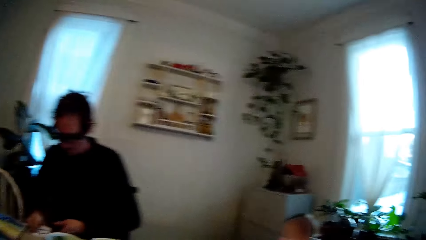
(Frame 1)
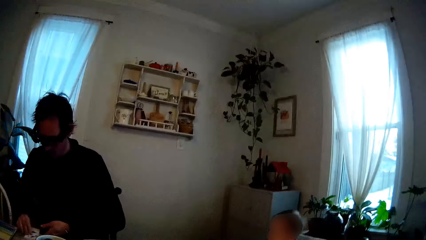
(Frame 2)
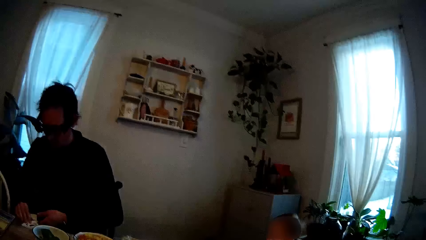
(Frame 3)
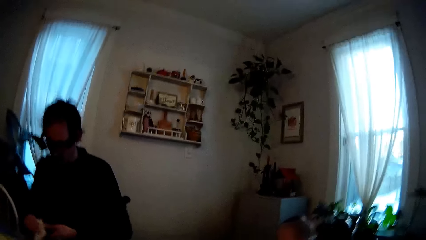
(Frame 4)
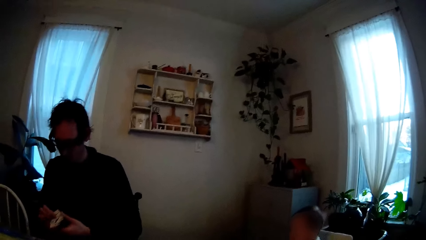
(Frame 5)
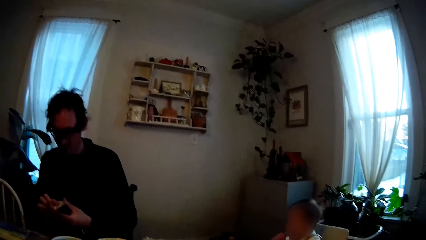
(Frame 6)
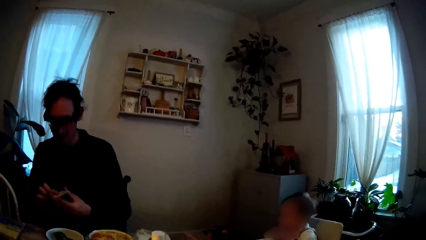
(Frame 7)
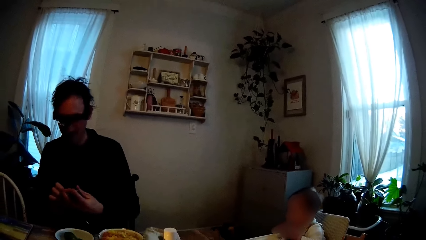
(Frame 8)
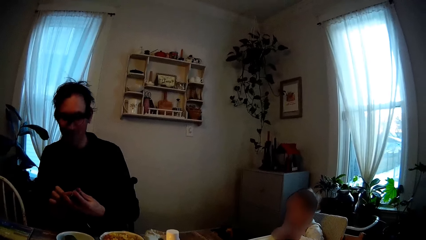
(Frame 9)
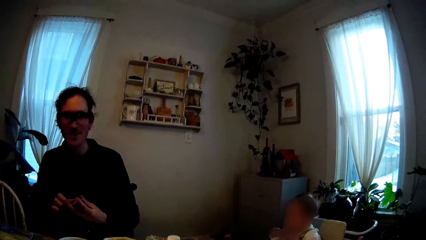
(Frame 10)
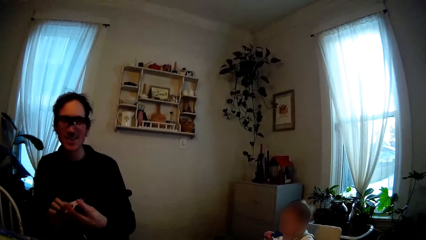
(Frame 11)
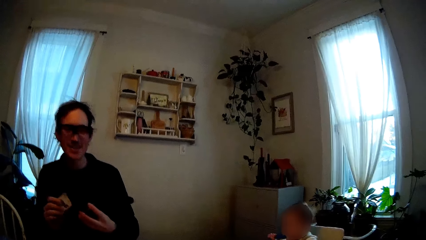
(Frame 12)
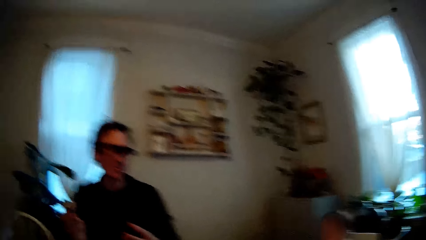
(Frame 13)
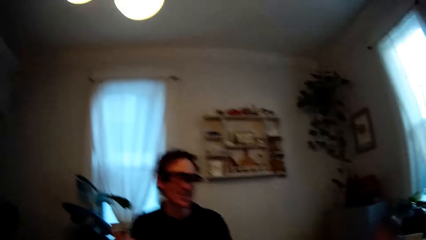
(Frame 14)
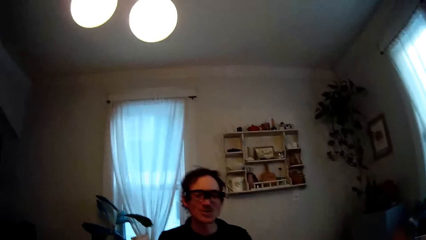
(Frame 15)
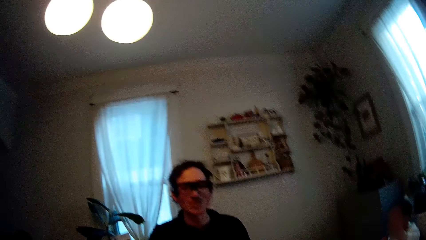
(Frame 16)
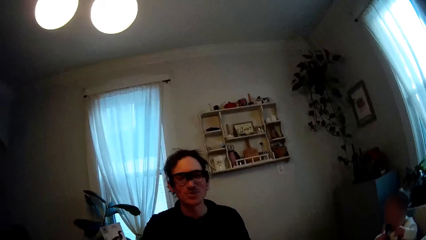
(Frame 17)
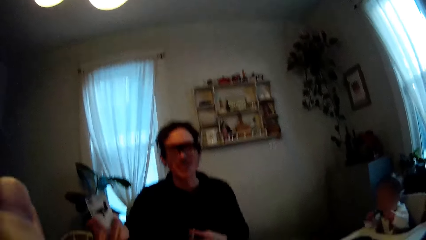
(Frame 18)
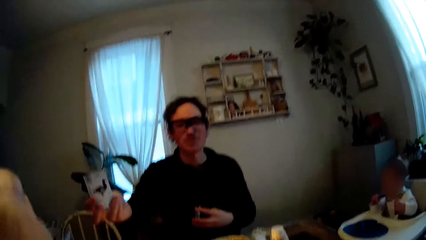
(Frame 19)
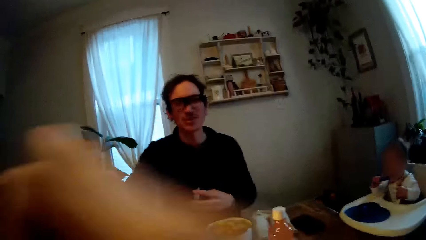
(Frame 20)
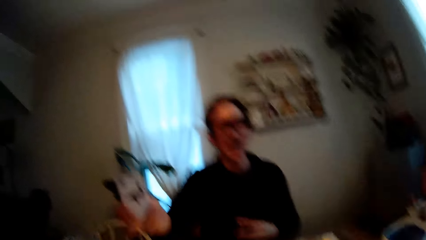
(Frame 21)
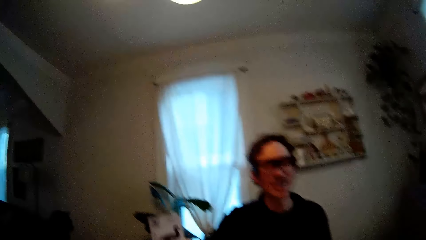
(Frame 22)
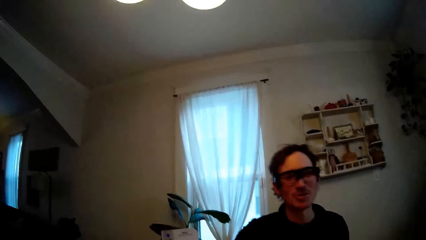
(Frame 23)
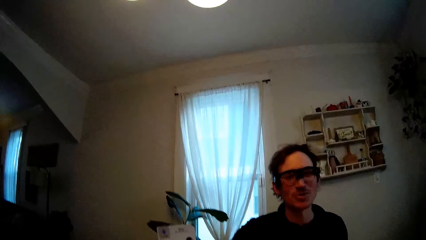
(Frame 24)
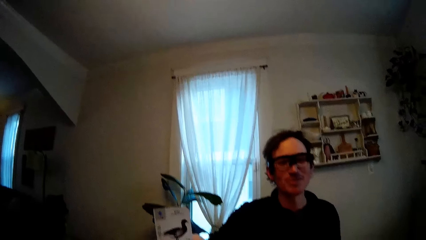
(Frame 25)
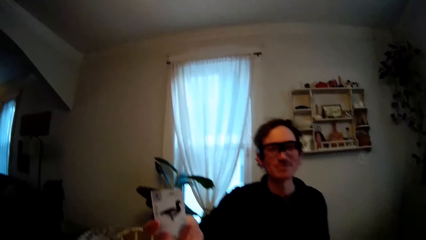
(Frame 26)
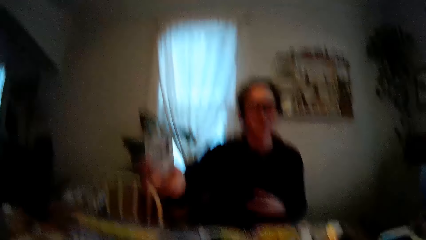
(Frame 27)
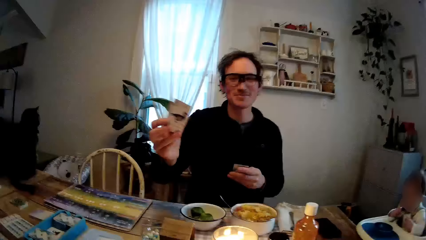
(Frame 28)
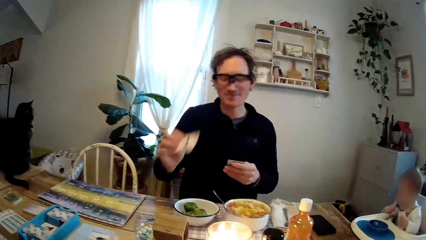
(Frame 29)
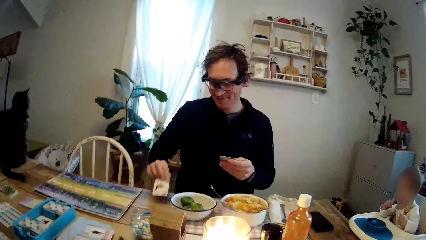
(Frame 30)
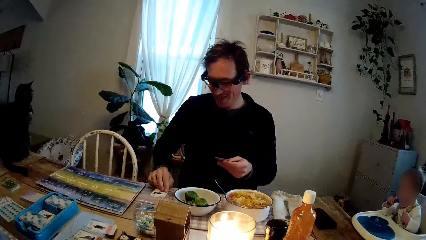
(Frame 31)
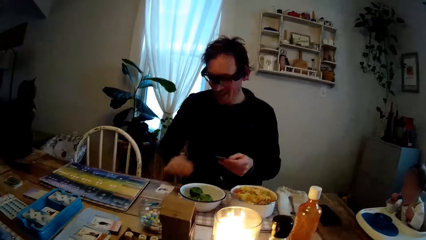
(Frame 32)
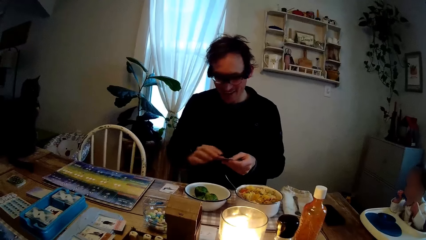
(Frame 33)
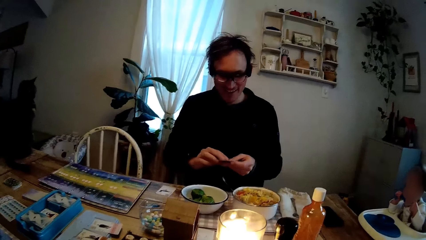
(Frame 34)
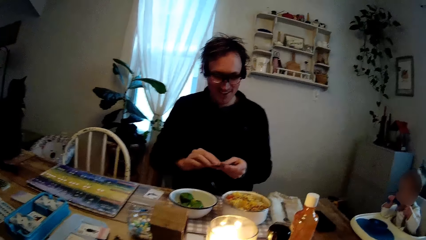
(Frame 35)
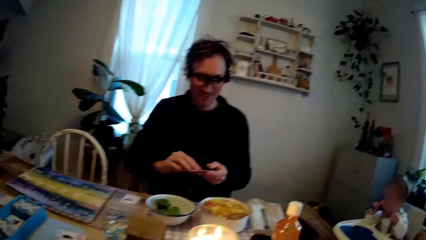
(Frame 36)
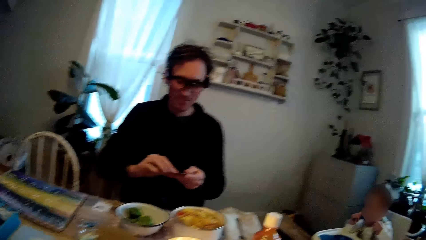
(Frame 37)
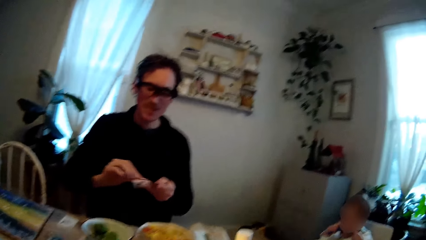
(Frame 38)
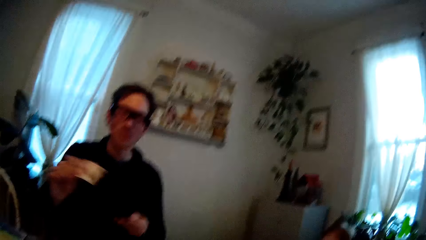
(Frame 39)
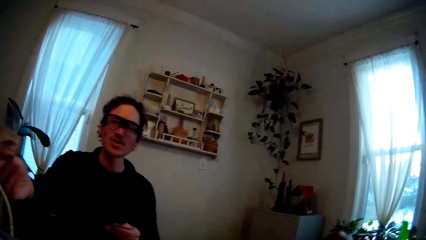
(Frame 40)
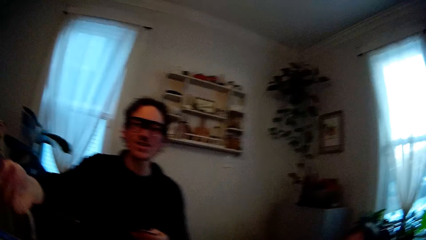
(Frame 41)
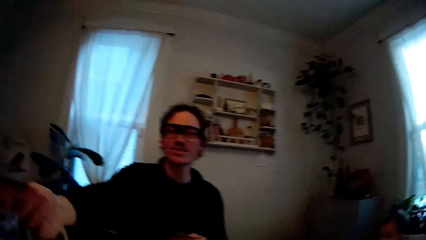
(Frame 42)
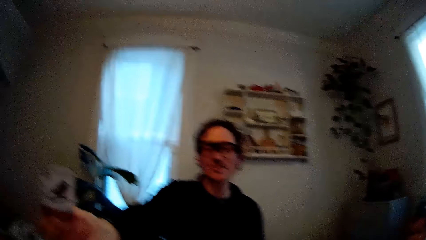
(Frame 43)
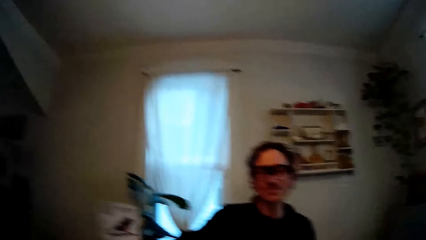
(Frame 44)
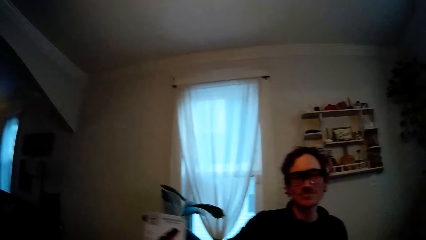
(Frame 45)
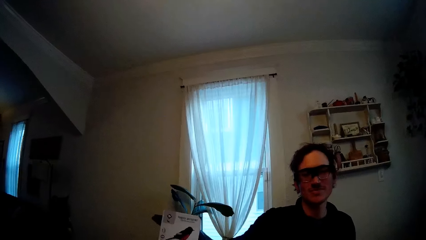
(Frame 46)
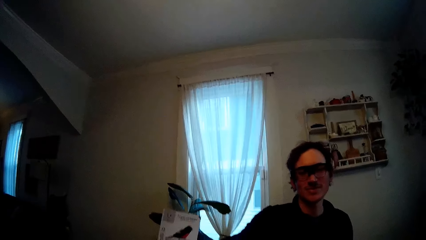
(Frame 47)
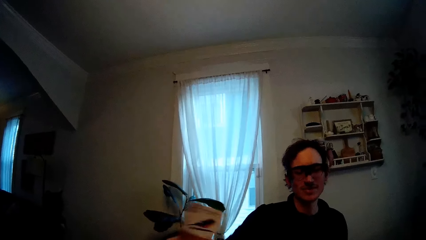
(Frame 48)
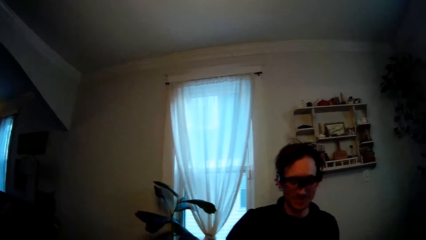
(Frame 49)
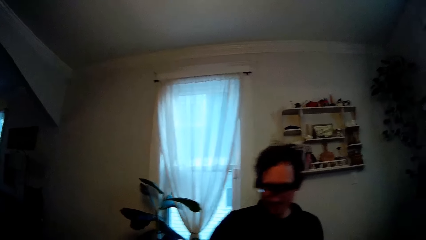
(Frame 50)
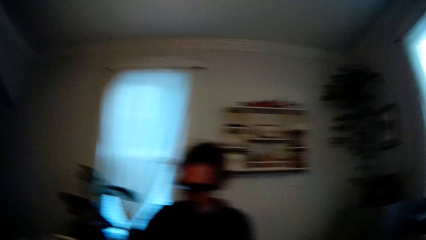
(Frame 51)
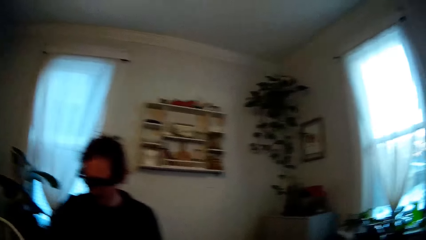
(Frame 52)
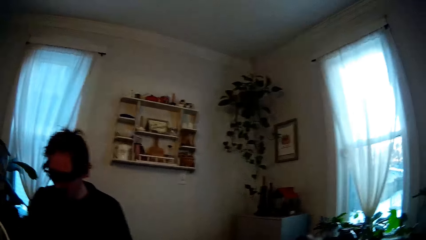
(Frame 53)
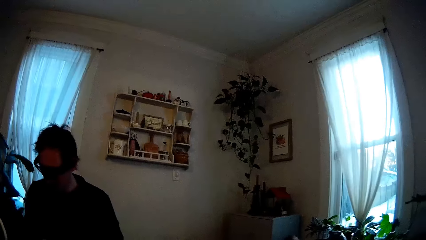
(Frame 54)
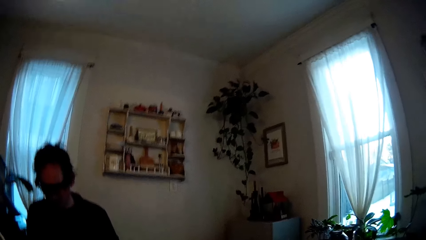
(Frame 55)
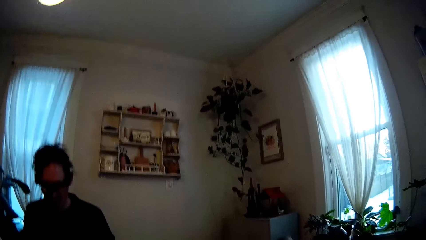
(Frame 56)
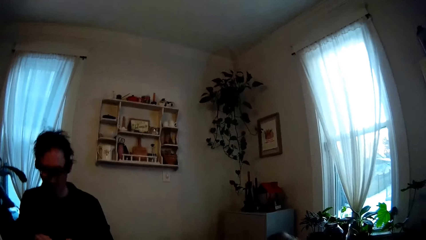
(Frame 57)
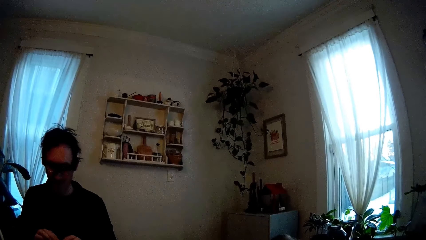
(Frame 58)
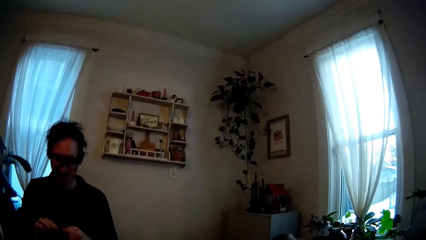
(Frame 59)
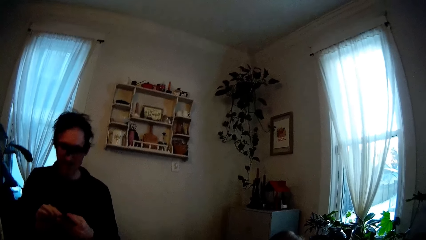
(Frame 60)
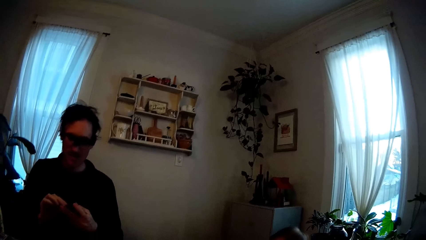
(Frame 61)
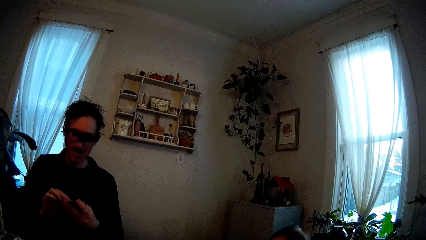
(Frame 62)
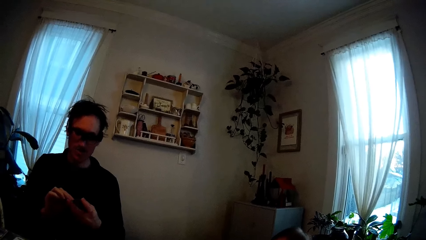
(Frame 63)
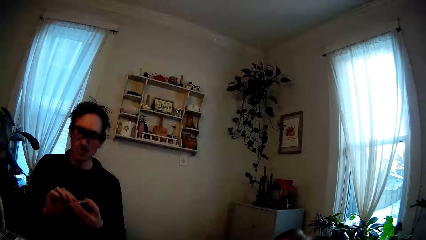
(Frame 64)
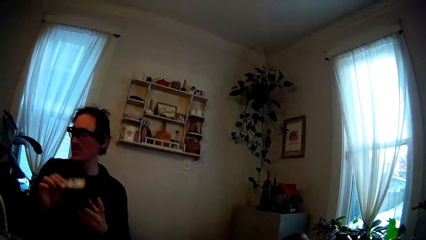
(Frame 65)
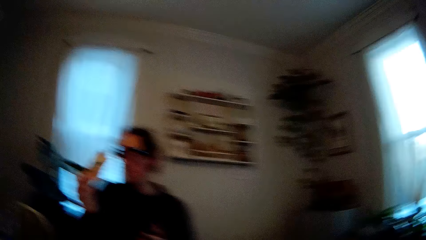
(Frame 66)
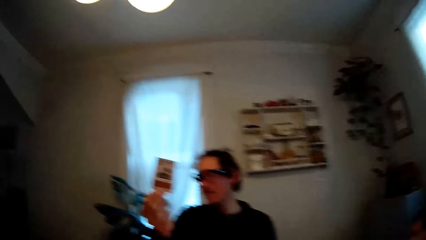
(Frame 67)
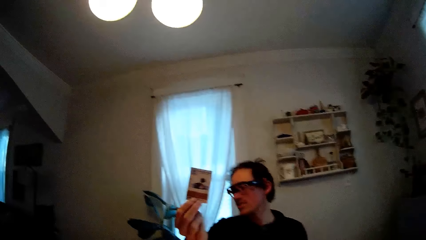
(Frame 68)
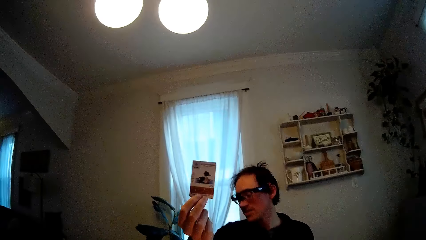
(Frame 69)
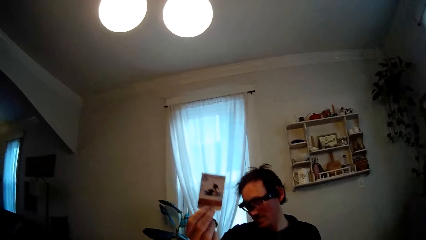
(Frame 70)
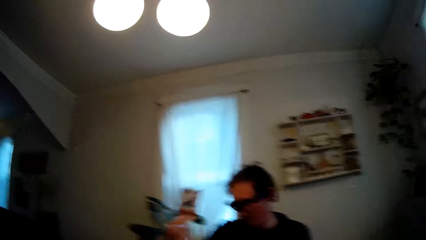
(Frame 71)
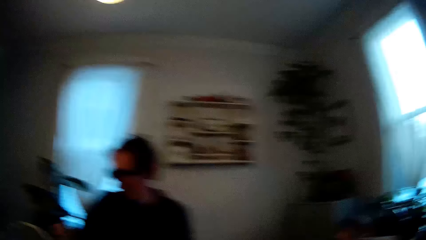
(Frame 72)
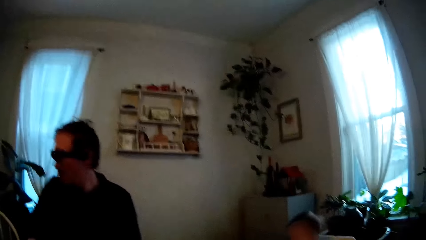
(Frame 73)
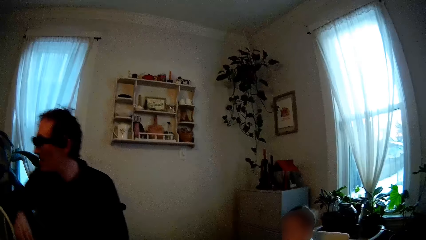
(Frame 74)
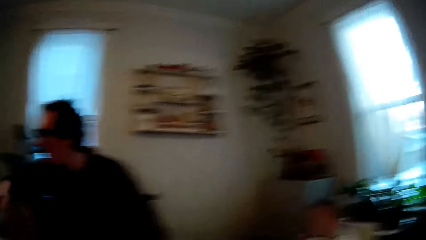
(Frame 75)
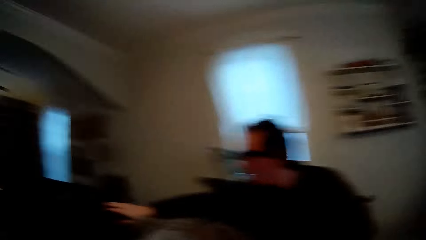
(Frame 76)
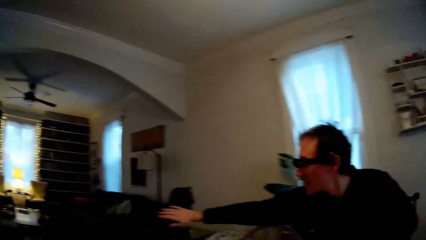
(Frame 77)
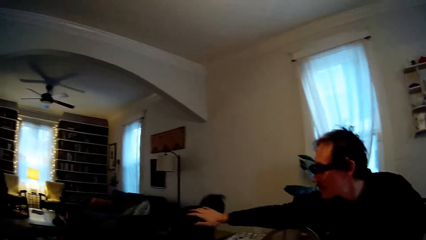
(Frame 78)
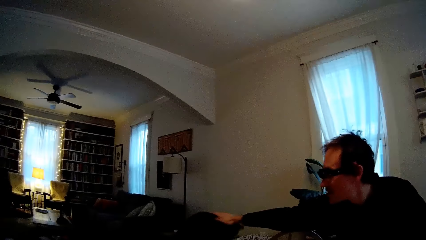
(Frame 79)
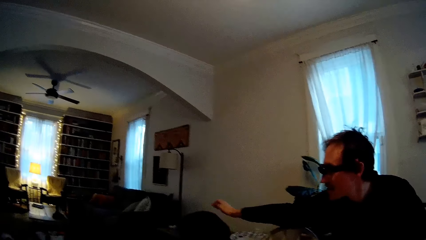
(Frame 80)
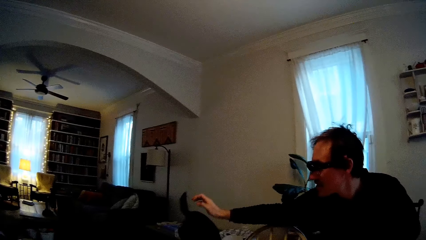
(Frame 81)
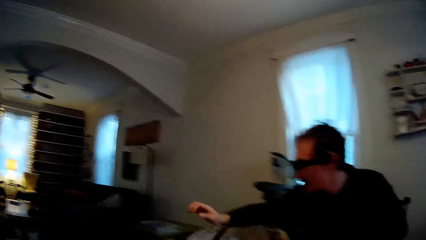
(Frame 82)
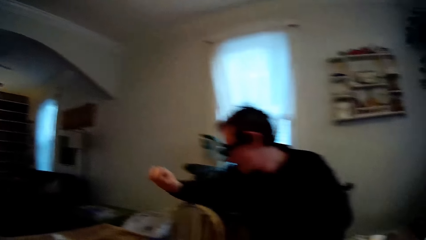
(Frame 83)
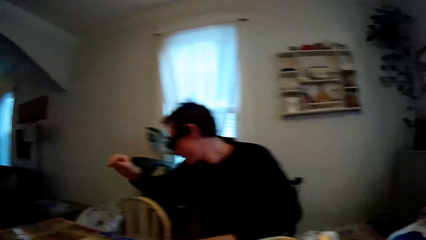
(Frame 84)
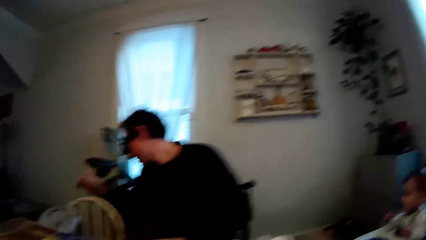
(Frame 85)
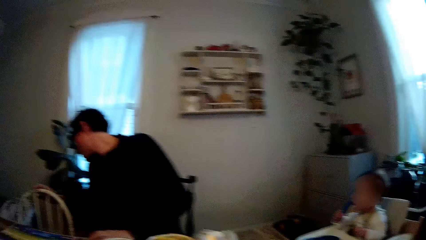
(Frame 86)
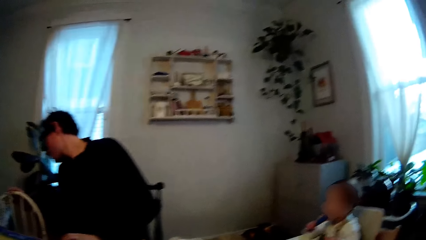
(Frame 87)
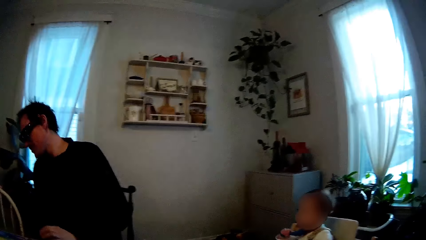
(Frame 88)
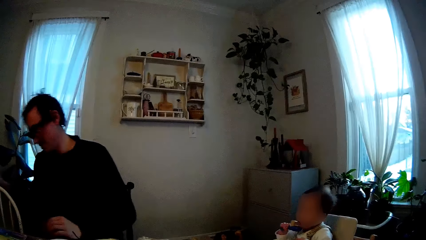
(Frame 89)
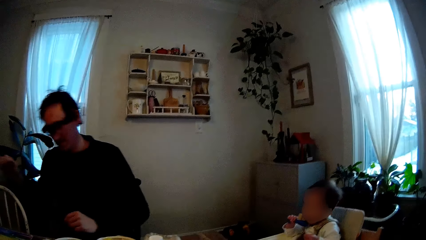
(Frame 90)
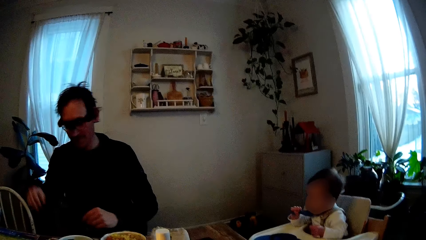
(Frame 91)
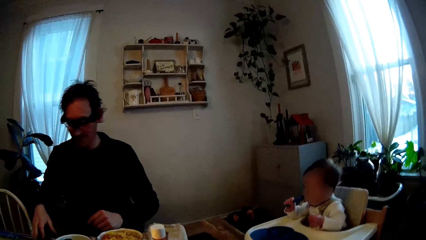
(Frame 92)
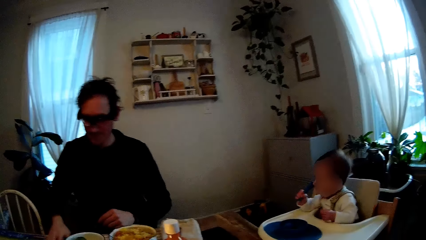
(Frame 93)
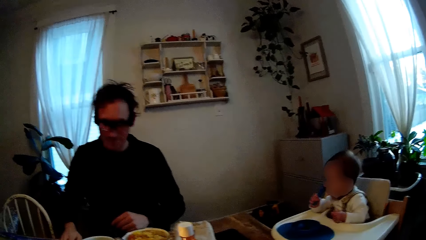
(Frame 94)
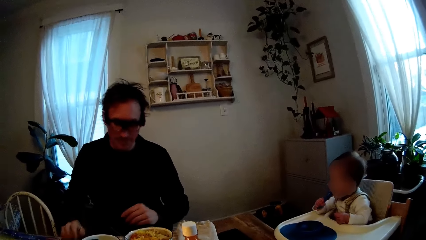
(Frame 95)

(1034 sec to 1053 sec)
The man holds some playing cards with both hands. The man holds up a playing card with his right hand. The man places the playing card in his right hand on the dining table. The man picks a playing card off the playing cards in his left hand with his right hand. The man holds up the playing card in his right hand. The man picks a playing card off his left hand with his right hand. The man strokes the cat on the dining table with his right hand. The cat hops off the dining table.
